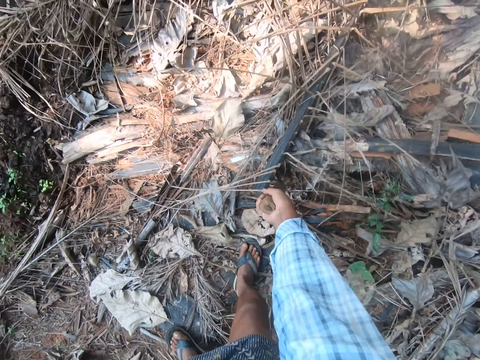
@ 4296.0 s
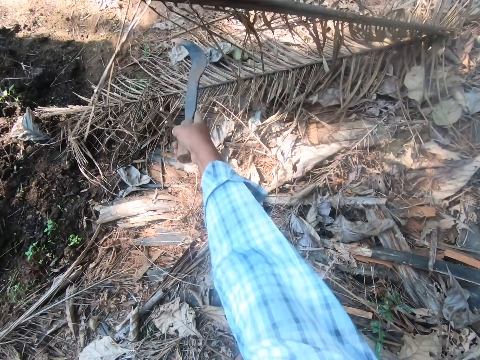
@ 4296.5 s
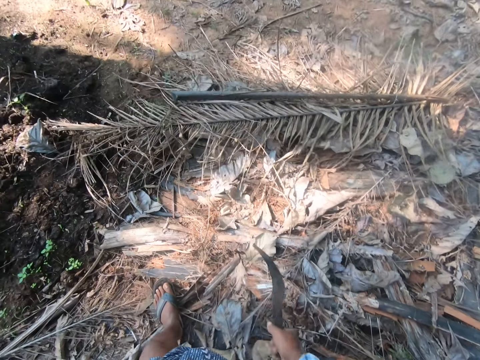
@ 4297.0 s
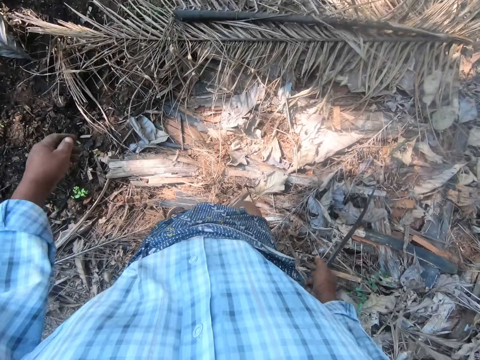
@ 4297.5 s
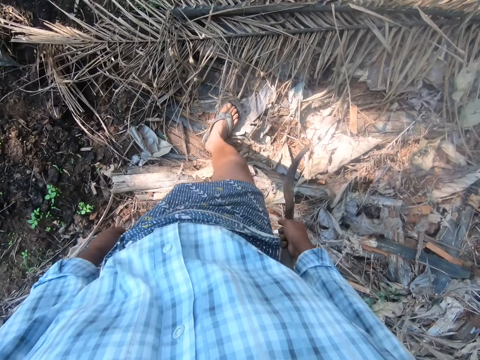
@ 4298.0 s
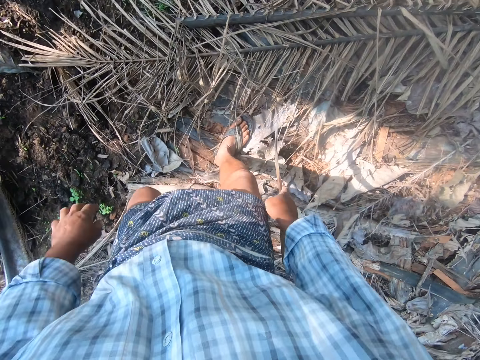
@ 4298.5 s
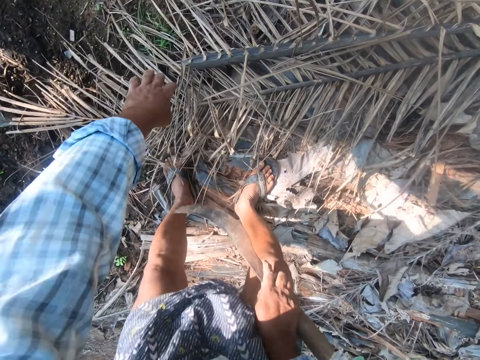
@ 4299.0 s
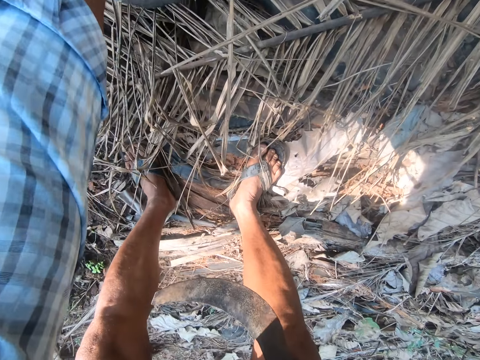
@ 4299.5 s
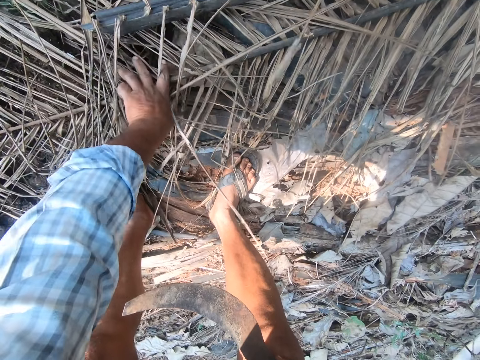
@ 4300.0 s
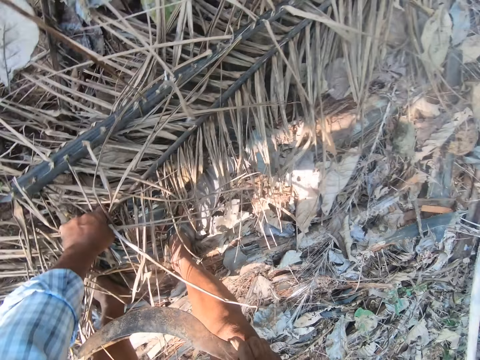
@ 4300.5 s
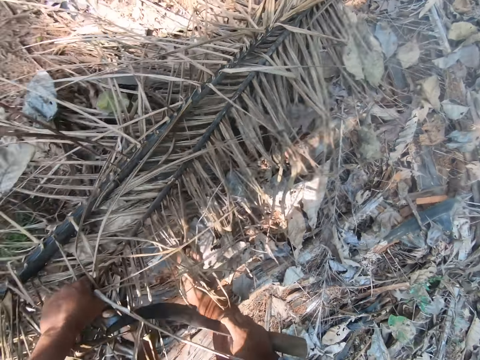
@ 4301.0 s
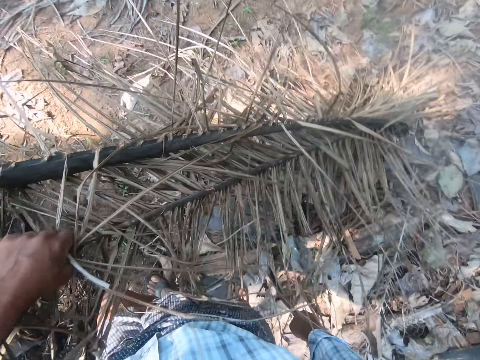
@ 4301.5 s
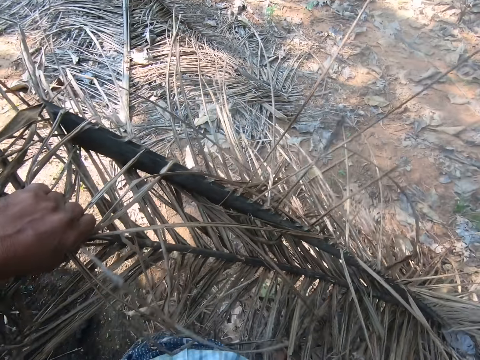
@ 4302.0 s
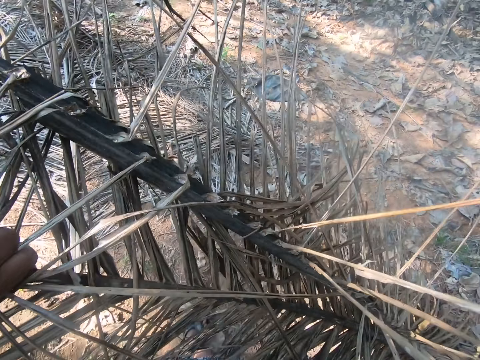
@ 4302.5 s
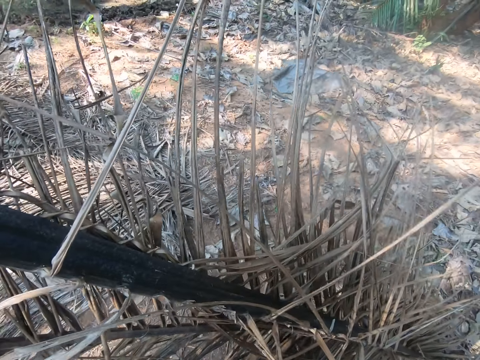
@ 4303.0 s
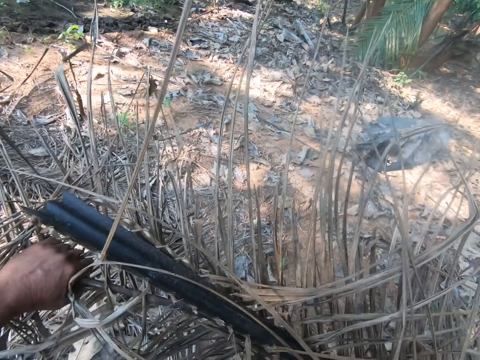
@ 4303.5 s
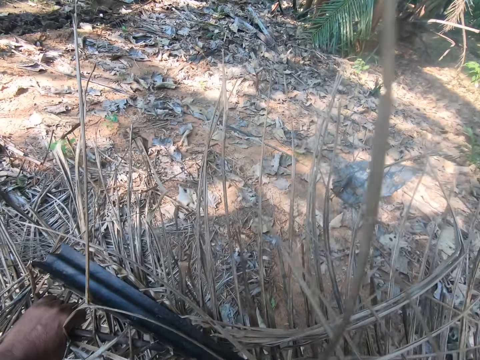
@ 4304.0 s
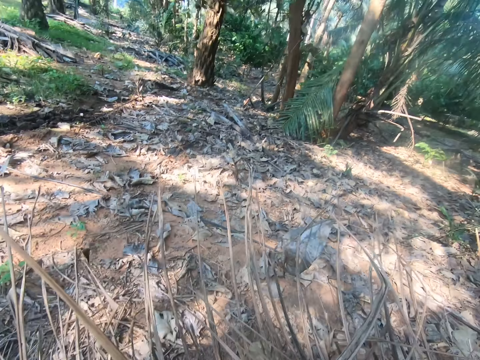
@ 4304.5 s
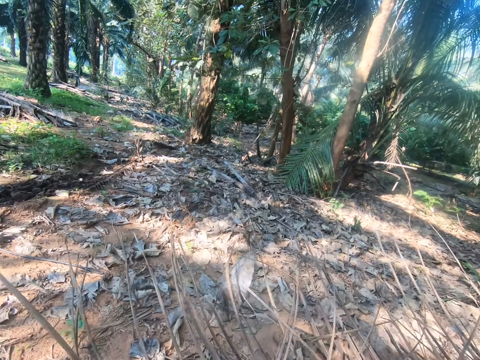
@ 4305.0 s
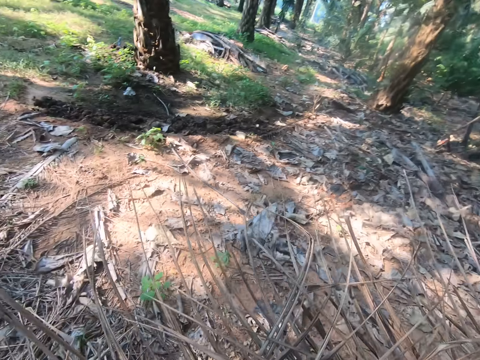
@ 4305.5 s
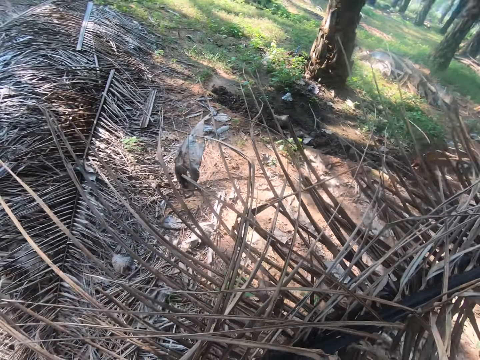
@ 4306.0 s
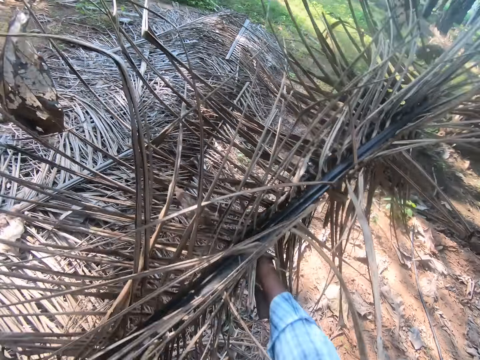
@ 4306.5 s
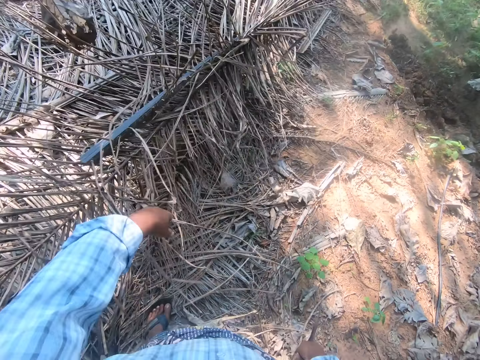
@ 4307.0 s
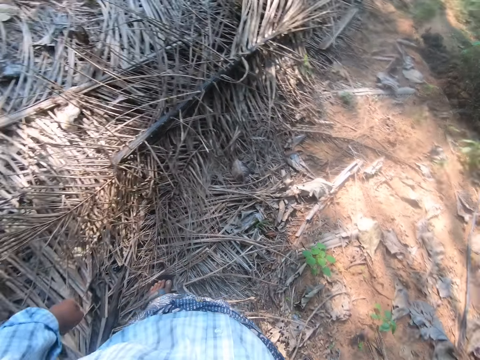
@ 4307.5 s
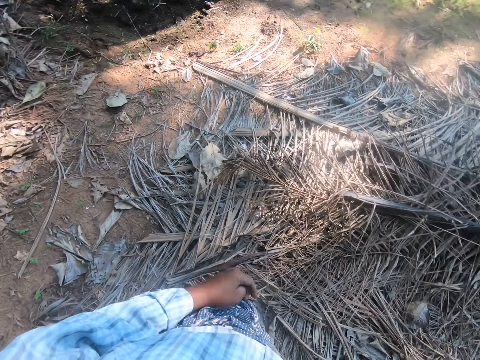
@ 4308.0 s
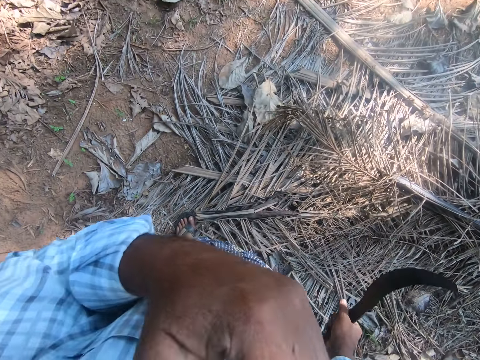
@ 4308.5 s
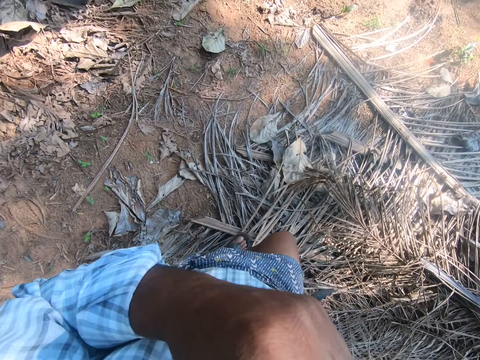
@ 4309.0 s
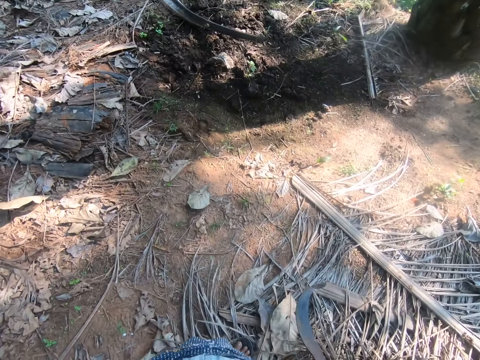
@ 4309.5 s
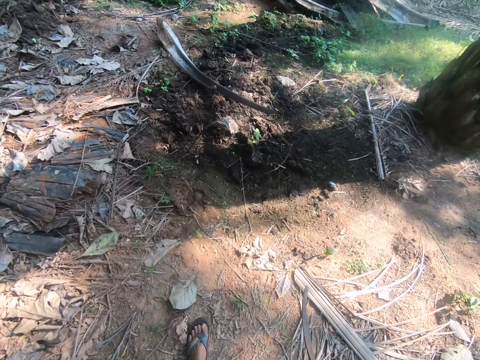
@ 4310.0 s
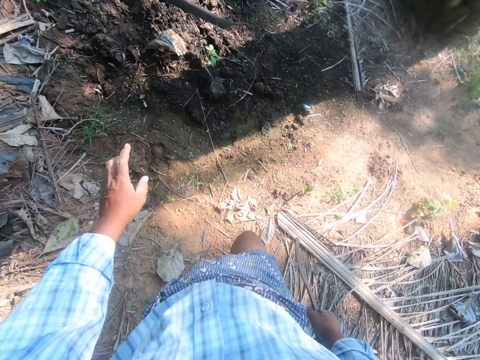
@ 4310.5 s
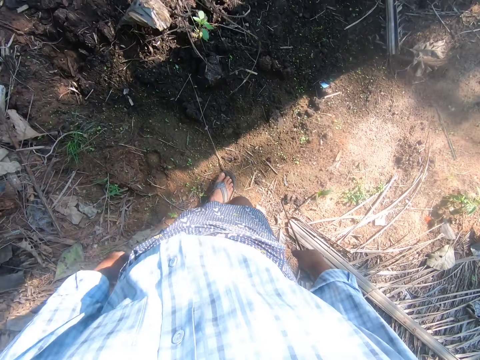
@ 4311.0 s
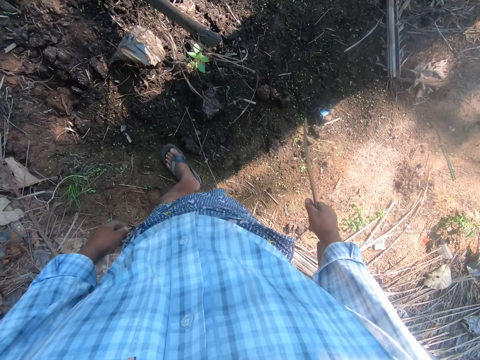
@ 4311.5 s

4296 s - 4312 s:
The camera wearer lifts a palm frond from the ground with the sickle in his right hand. He pushes the leaf portion aside. He bends towards the leaves and picks up a palm frond from the ground with his left hand. He lifts the leaves and walks in the farm. He drops the palm frond on a pile of palm fronds on the ground. He touches his face and walks in the farm.

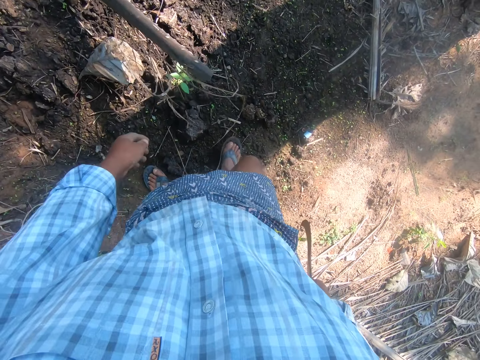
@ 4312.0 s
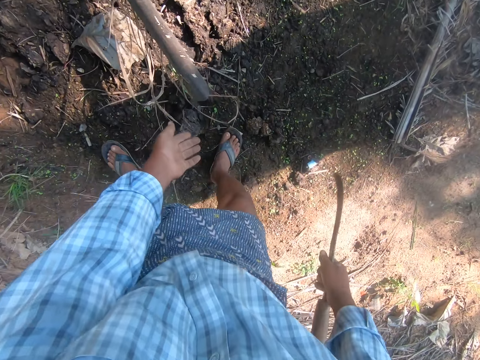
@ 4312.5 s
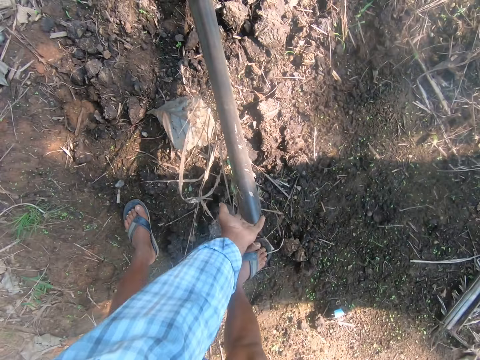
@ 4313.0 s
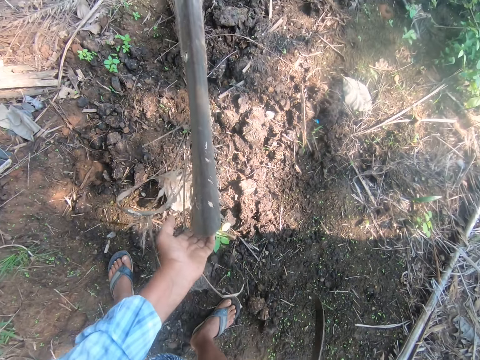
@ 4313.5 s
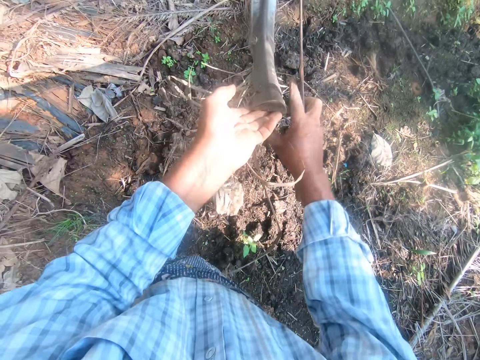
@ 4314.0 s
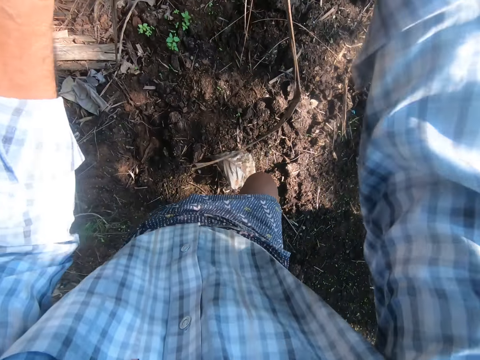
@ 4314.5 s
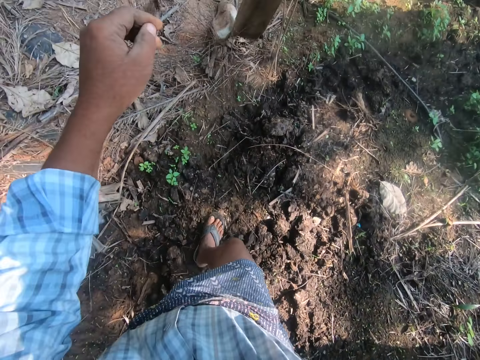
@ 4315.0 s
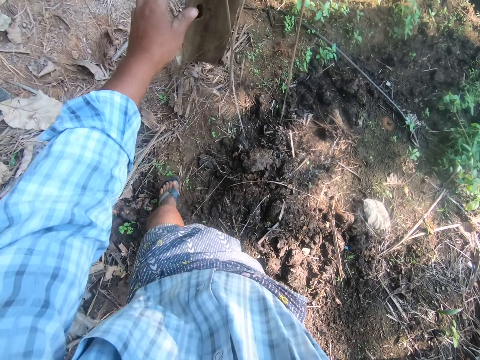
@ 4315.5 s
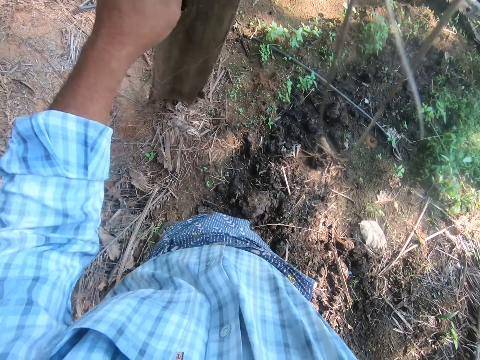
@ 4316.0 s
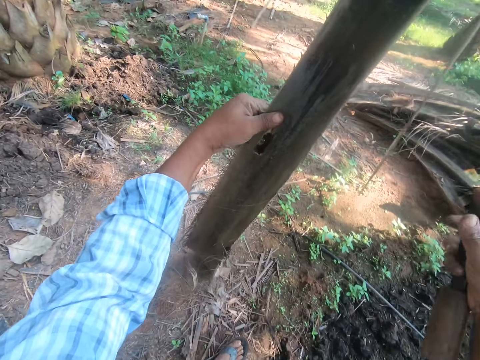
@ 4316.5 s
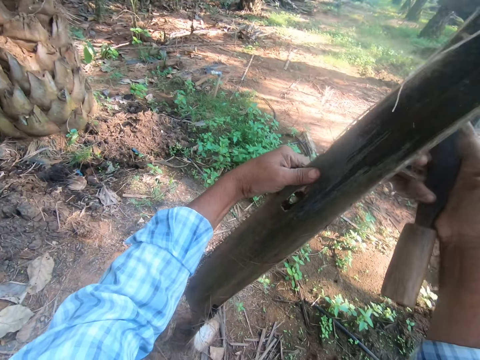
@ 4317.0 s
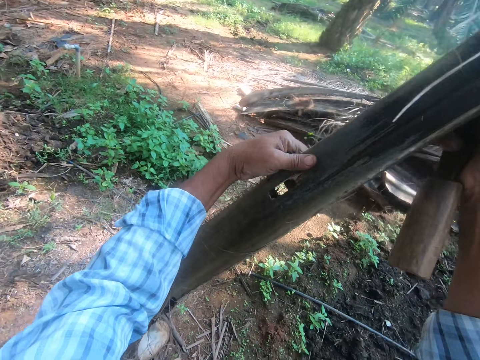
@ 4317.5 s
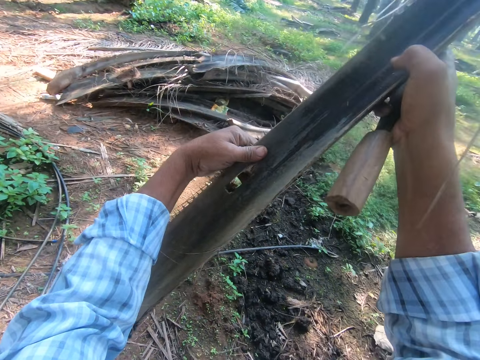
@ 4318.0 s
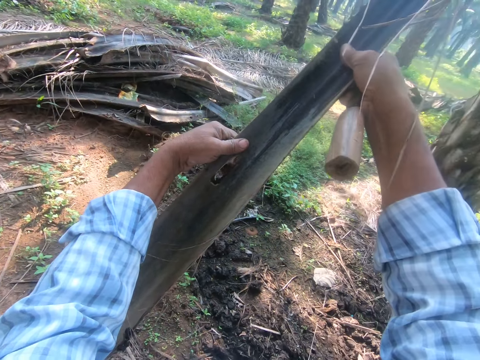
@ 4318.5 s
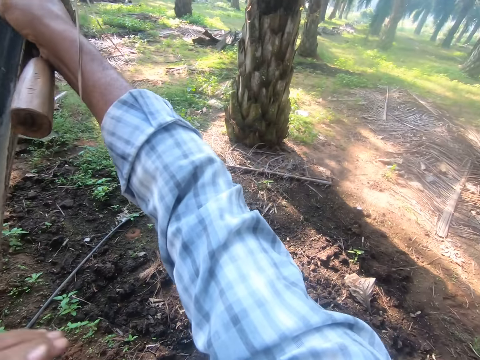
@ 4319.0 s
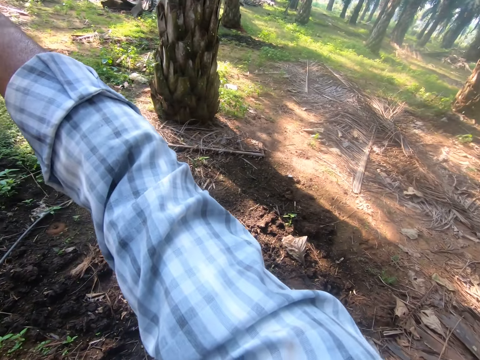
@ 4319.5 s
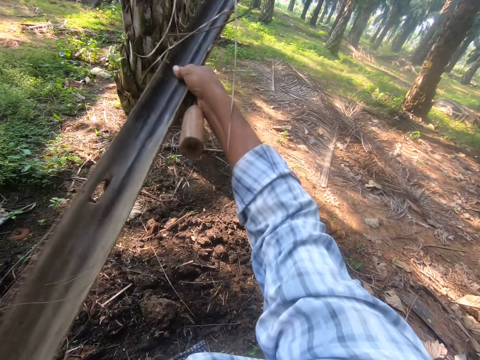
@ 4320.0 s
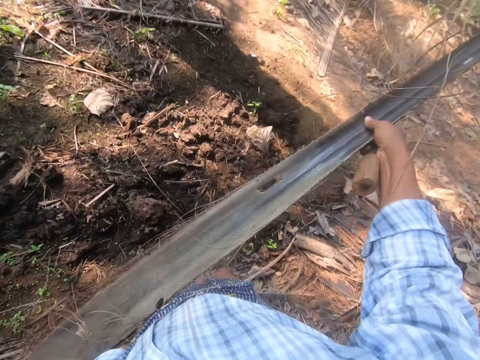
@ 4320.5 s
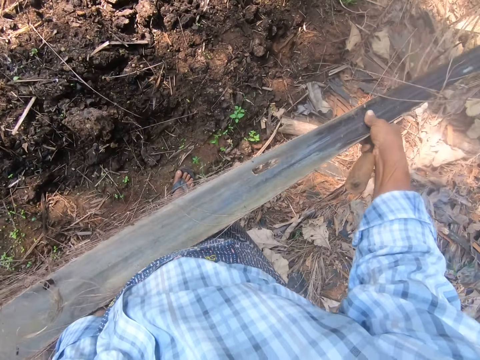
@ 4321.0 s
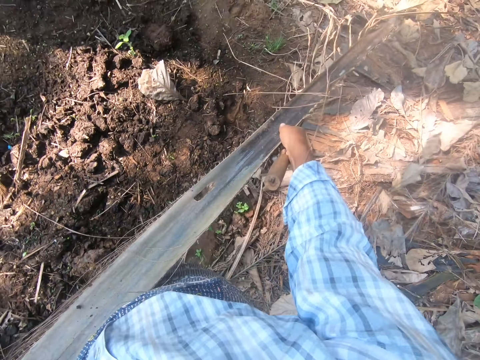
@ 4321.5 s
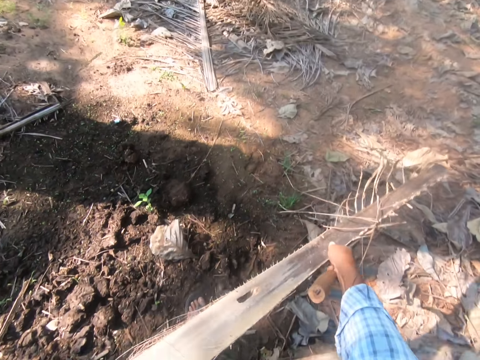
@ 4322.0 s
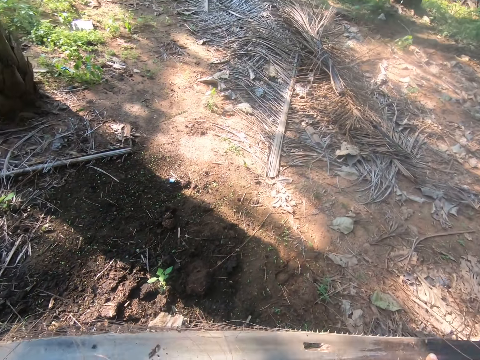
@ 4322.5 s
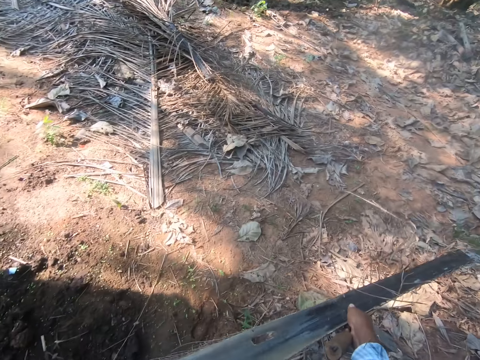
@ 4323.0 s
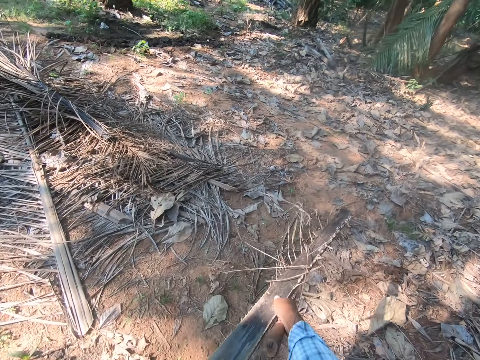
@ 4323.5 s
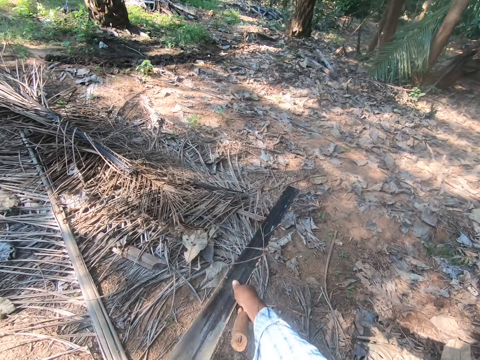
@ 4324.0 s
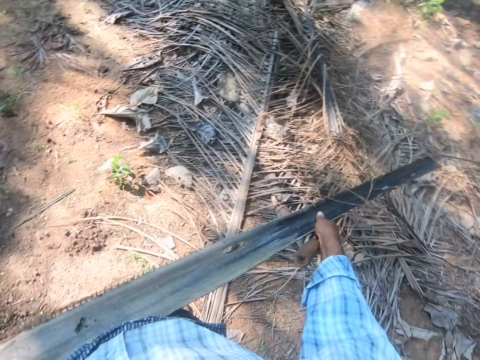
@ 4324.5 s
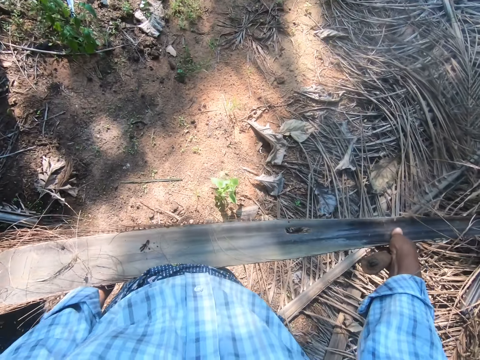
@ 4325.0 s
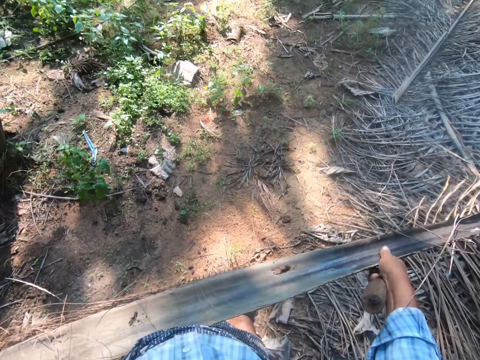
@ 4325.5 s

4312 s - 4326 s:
The camera wearer lifts another palm frond from the ground with his left hand. He holds up the leaf. He holds the leaf in his hands. He carries the palm frond with both hands. He walks in the farm.
